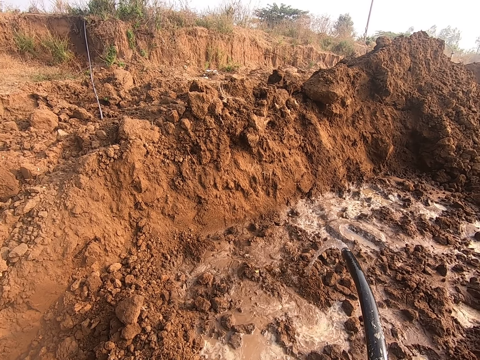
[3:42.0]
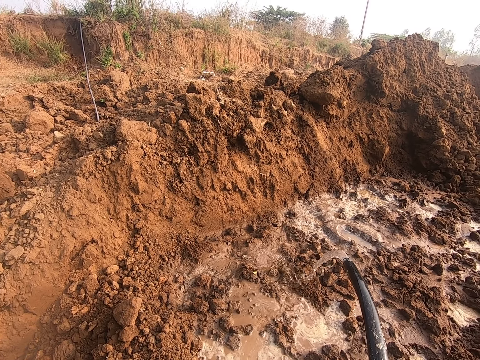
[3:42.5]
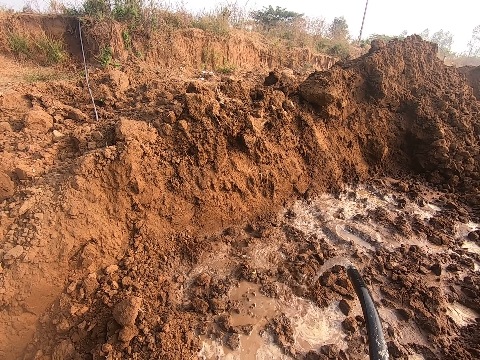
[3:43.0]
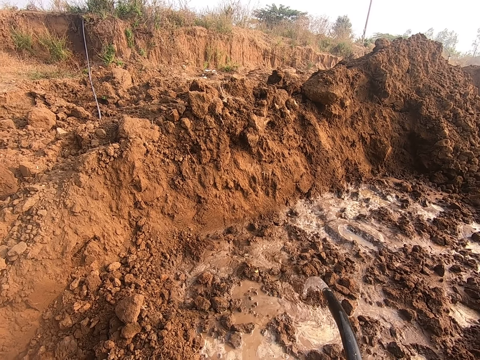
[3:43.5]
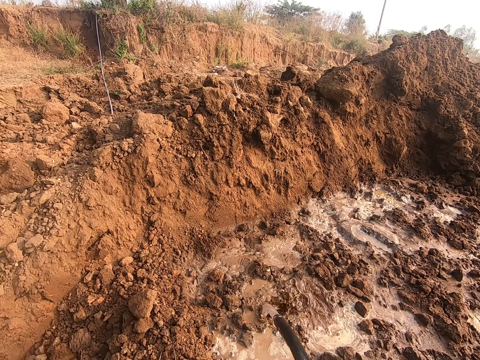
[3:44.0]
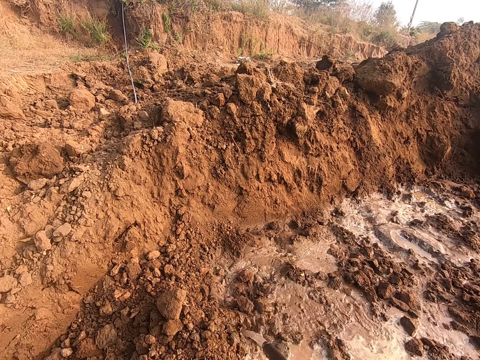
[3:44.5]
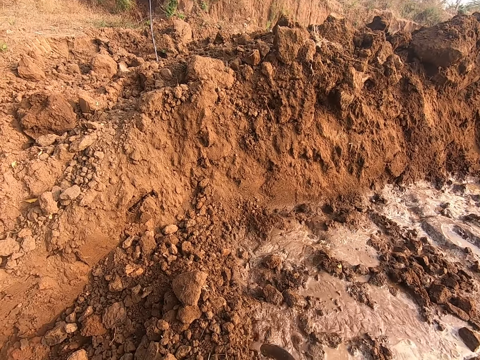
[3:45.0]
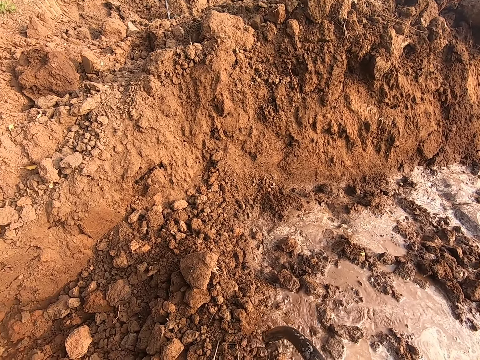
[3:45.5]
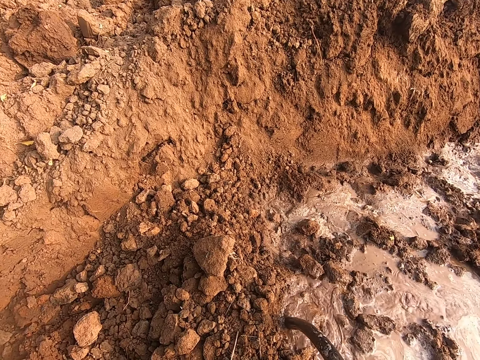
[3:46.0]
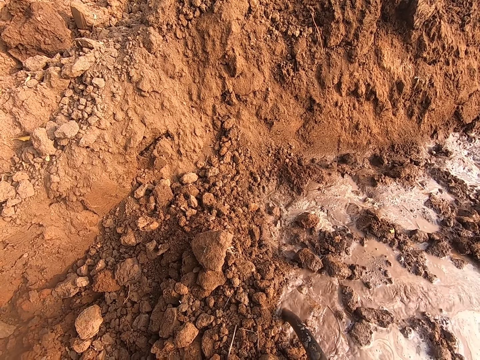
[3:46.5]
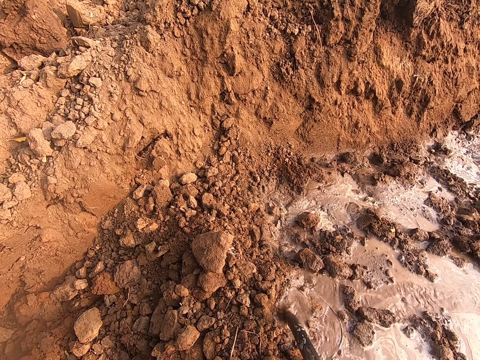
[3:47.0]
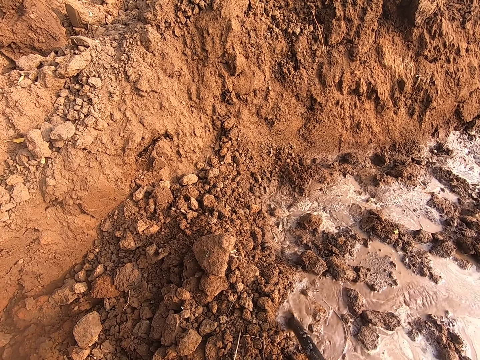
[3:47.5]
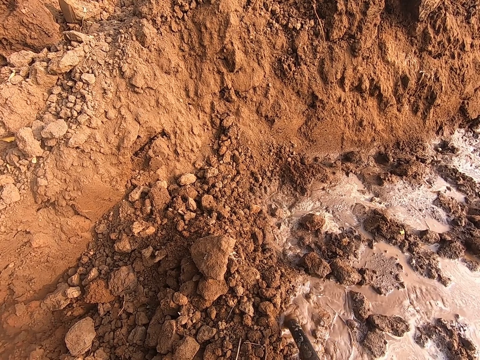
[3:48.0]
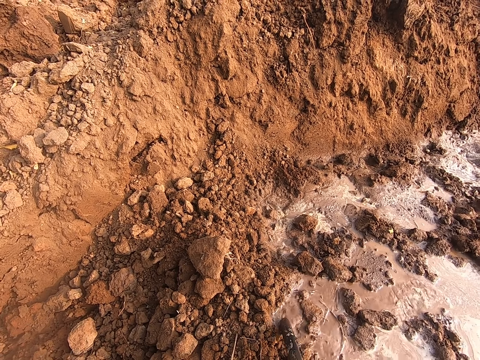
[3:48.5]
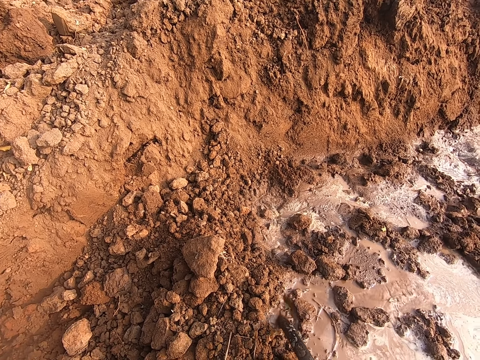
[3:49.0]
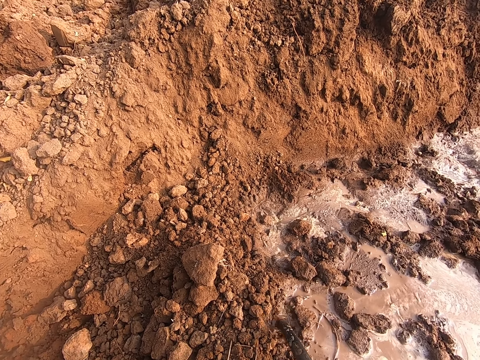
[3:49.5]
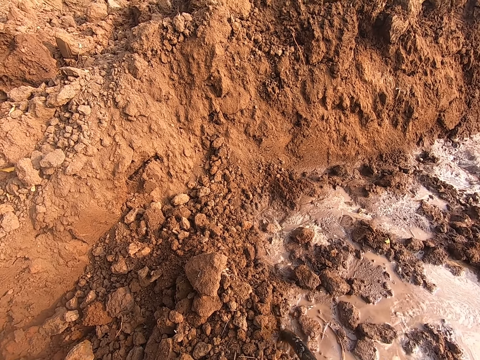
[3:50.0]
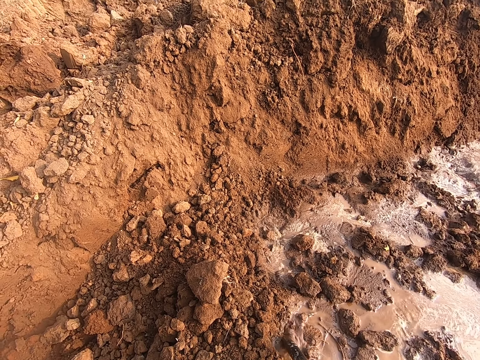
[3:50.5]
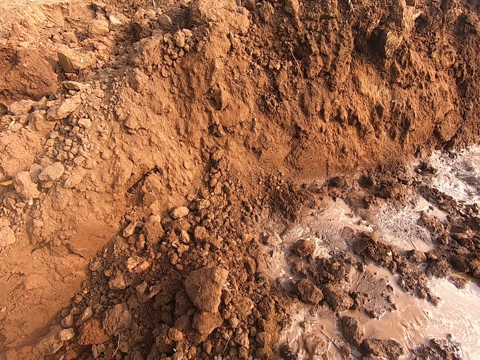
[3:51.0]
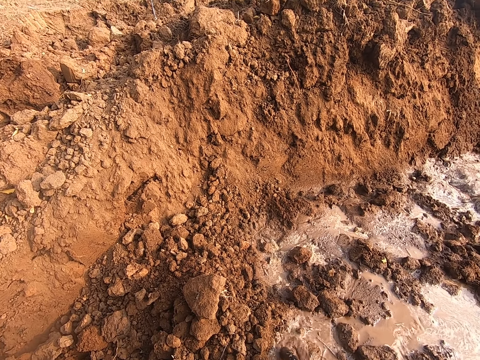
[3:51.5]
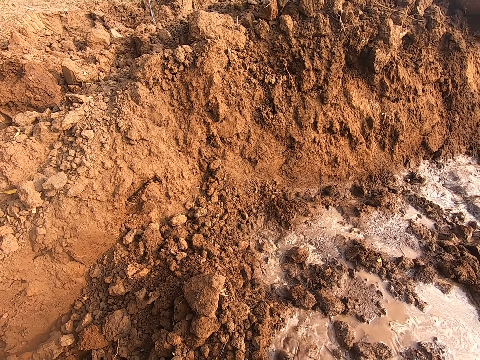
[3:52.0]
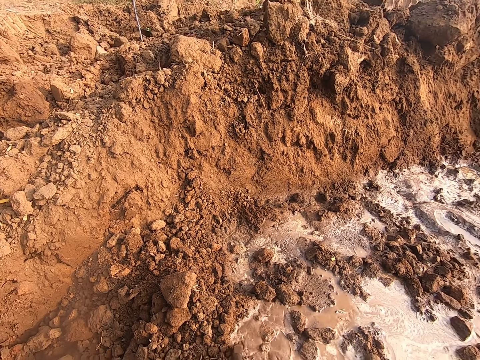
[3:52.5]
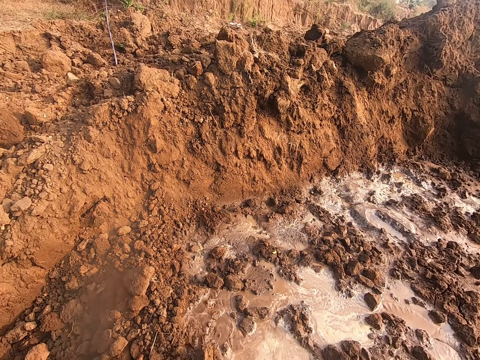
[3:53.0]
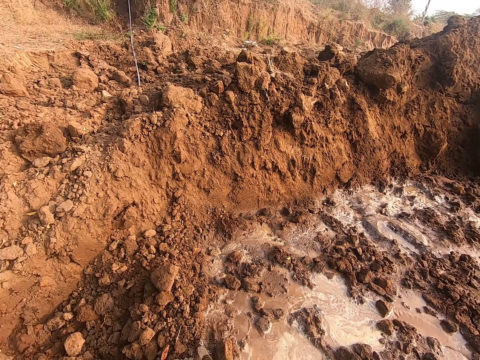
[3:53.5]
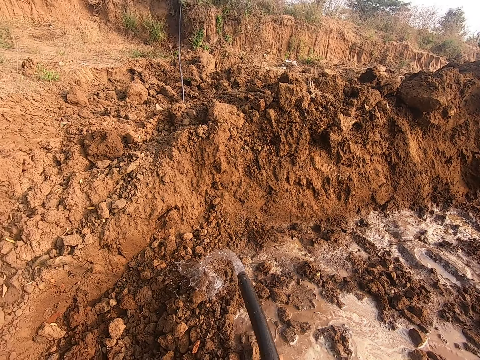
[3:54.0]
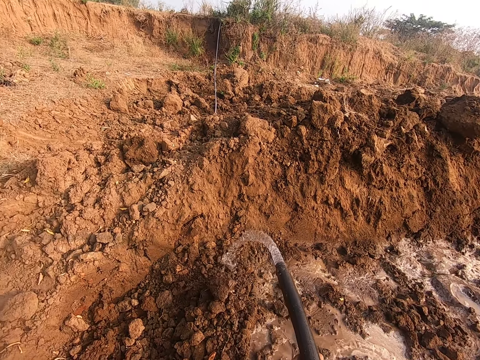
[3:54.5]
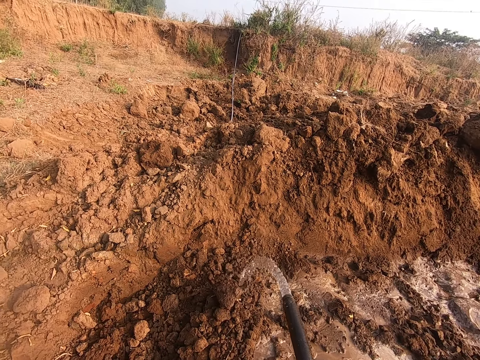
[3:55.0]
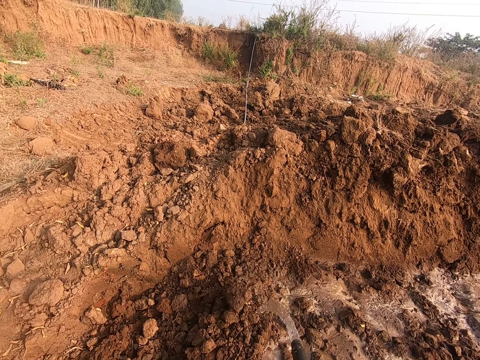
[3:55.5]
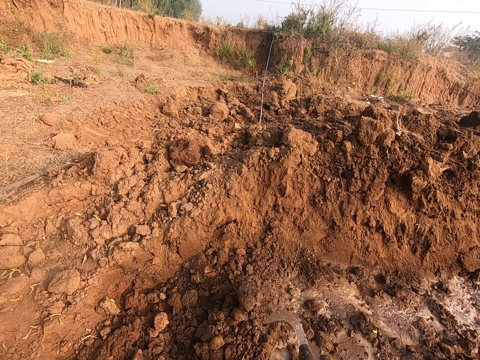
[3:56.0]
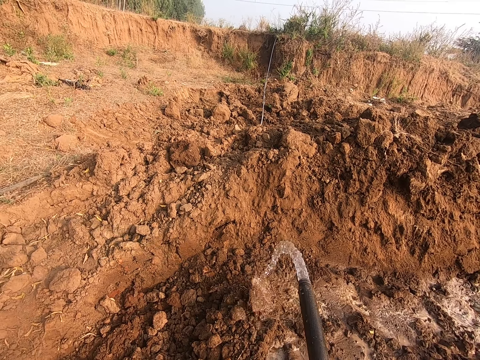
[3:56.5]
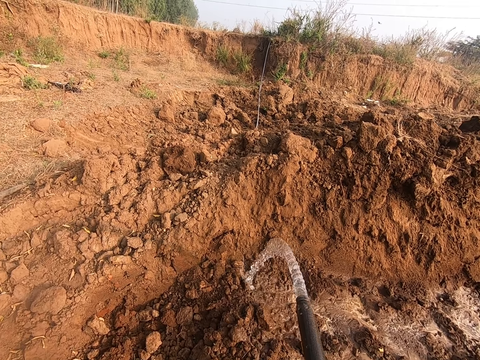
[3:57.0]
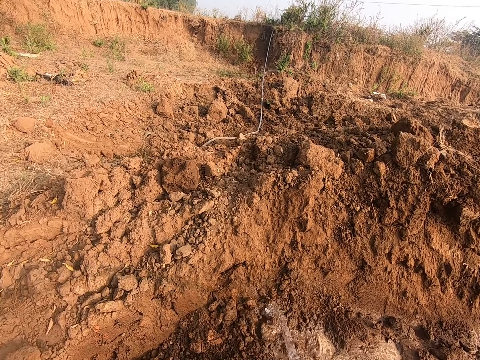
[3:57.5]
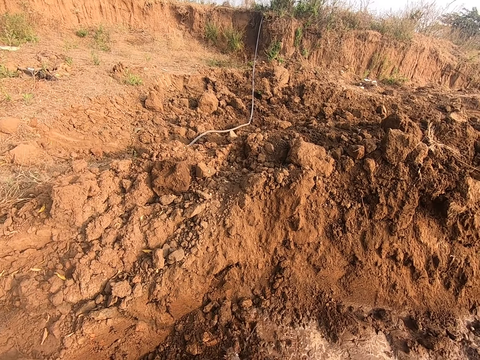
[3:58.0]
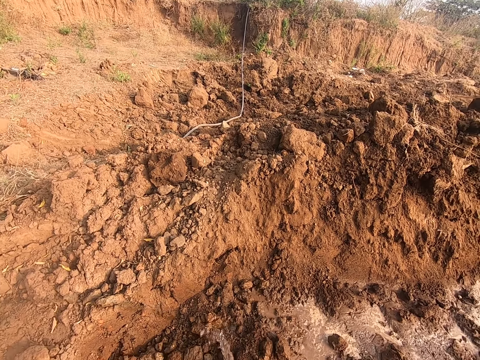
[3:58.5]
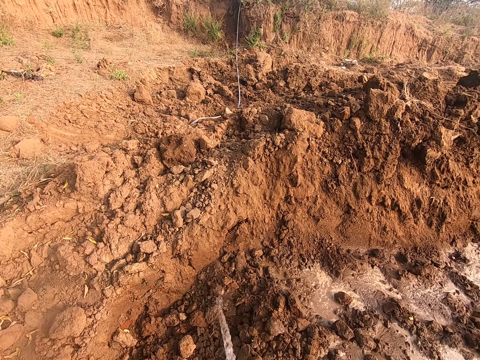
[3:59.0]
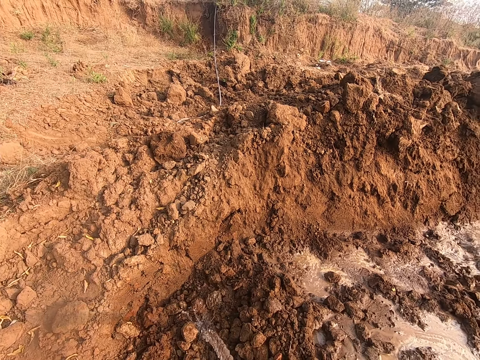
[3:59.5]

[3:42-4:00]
The camera wearer waters the soil with water from the hose in his right hand. He waters the soil again. He dips the hose pipe in the soil. He removes the hose from the soil with his right hand. He waters the soil through the hose in his right hand.

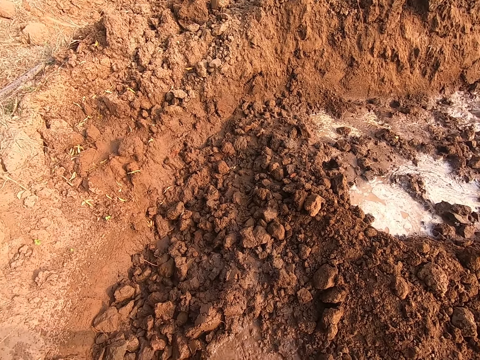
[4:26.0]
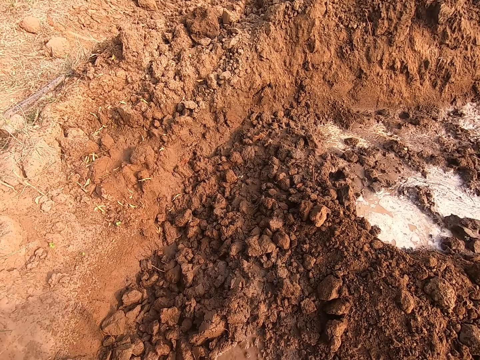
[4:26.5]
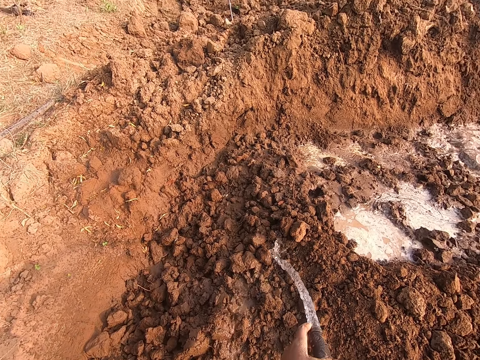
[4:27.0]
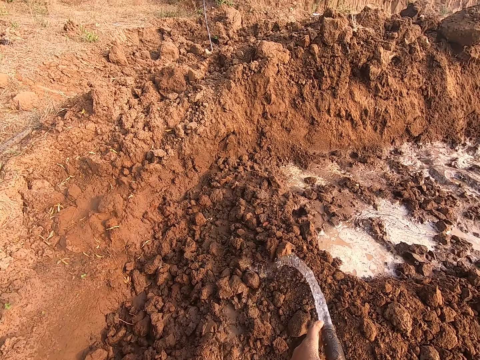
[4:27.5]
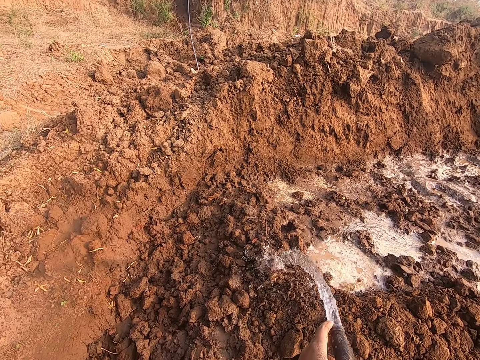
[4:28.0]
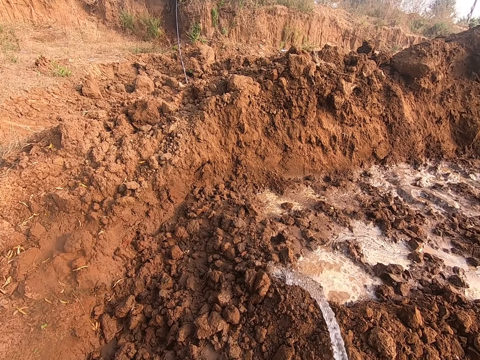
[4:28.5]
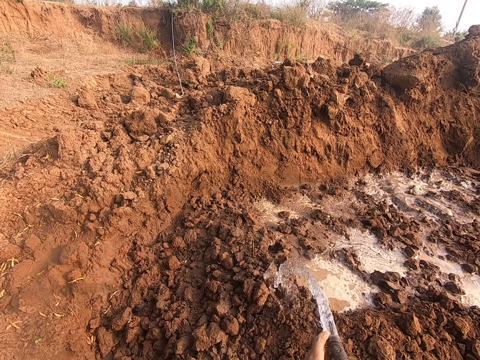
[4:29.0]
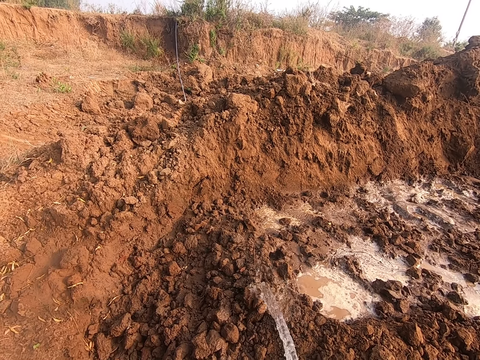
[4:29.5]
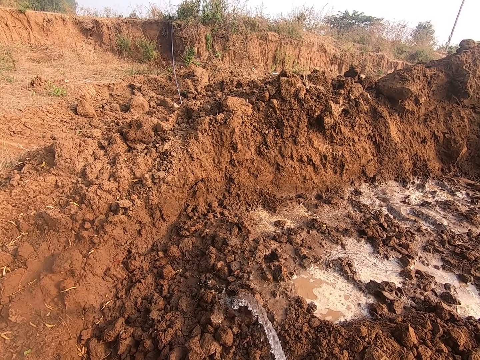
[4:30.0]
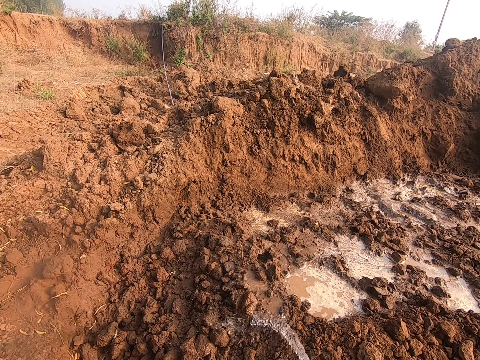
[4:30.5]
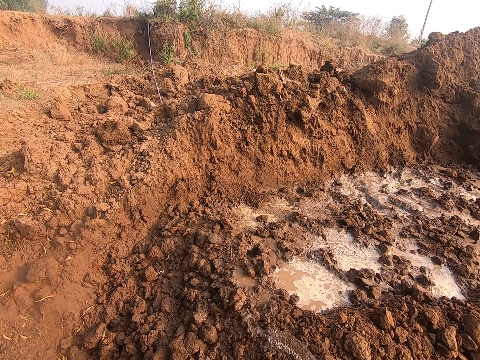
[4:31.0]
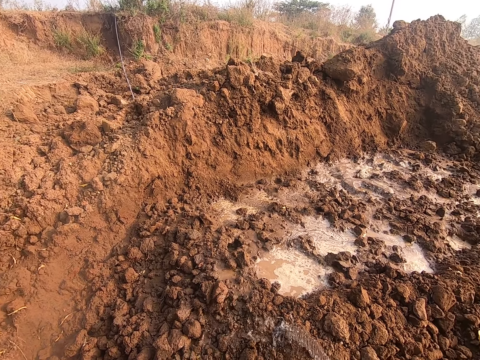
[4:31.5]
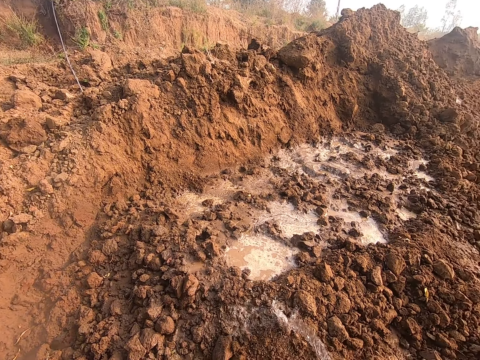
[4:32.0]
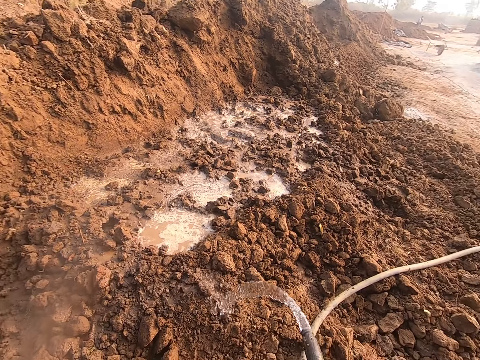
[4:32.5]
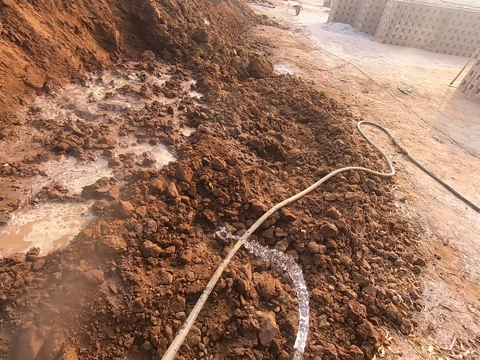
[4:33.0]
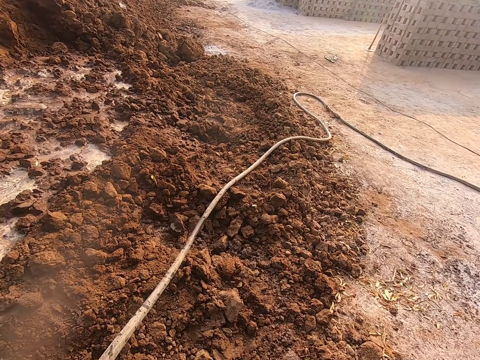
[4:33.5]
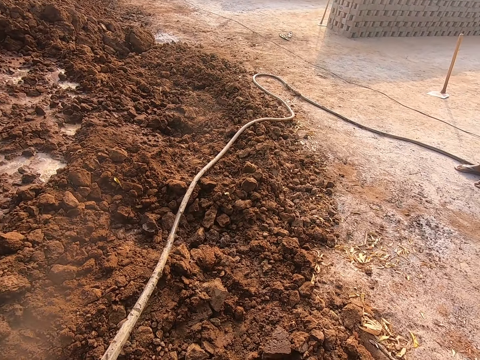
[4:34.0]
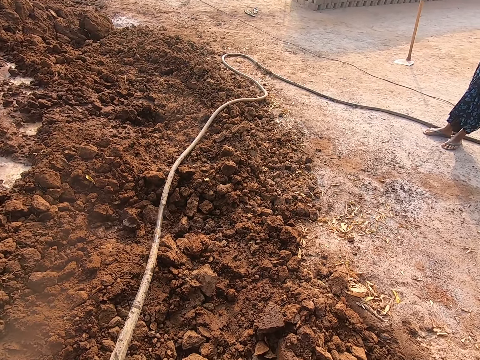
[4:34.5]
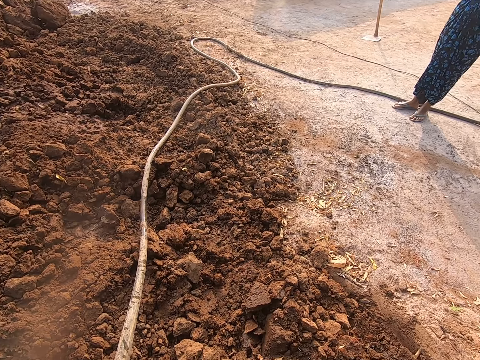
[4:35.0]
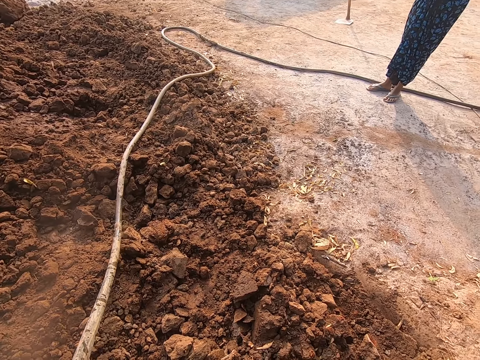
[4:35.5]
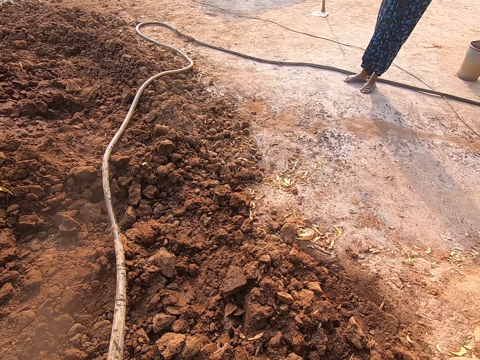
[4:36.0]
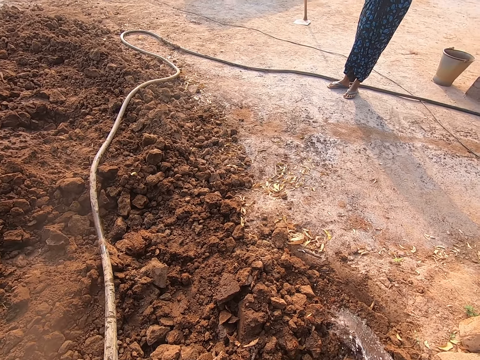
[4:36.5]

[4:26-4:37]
The camera wearer waters the soil with water from the hose in his right hand.
